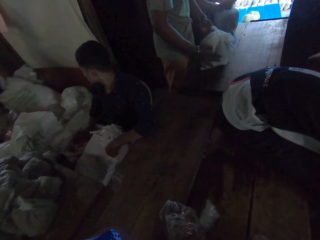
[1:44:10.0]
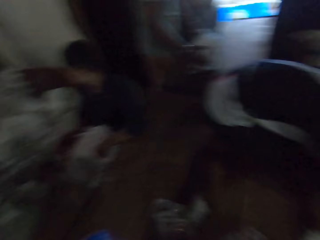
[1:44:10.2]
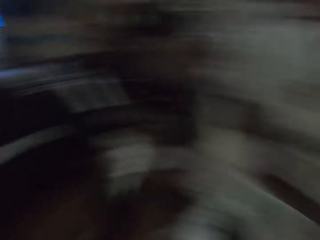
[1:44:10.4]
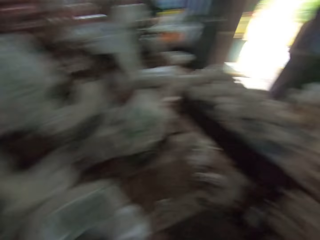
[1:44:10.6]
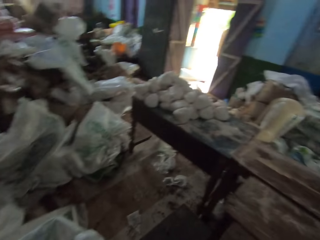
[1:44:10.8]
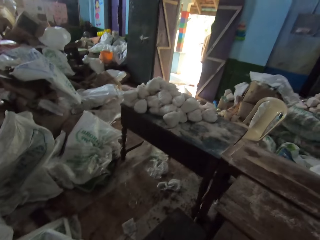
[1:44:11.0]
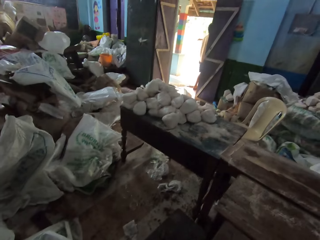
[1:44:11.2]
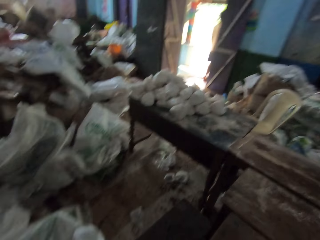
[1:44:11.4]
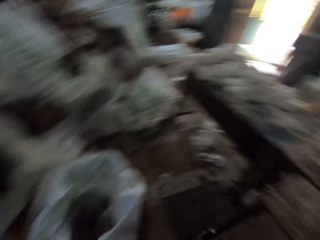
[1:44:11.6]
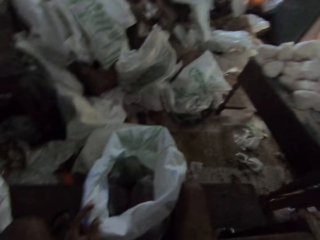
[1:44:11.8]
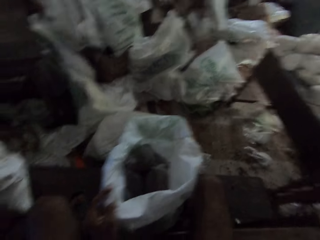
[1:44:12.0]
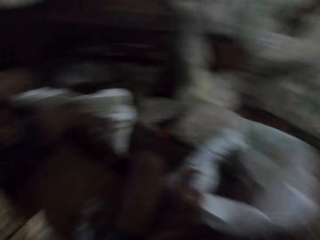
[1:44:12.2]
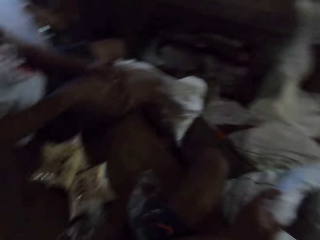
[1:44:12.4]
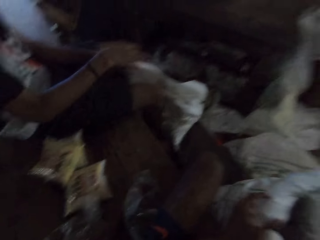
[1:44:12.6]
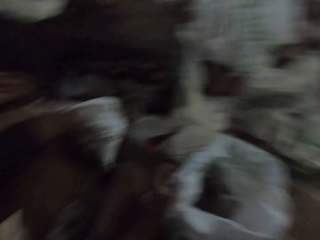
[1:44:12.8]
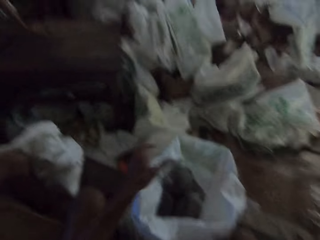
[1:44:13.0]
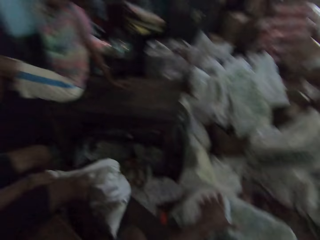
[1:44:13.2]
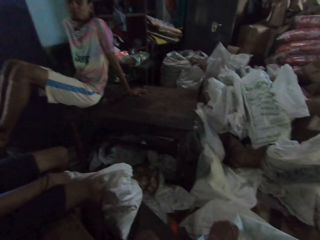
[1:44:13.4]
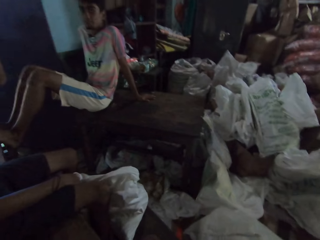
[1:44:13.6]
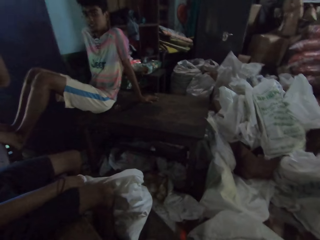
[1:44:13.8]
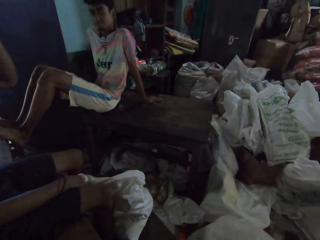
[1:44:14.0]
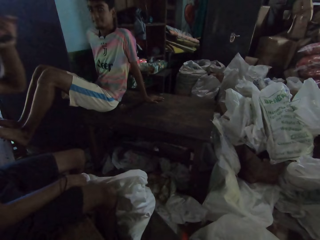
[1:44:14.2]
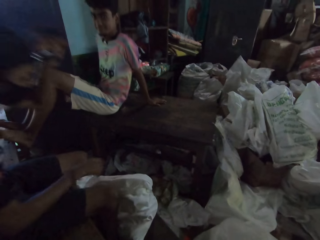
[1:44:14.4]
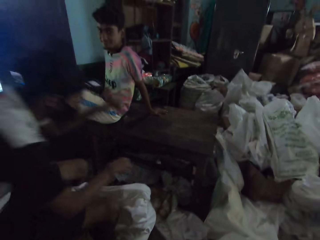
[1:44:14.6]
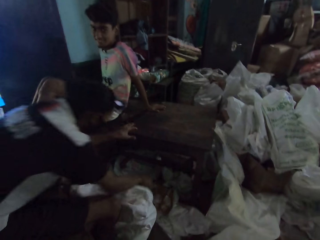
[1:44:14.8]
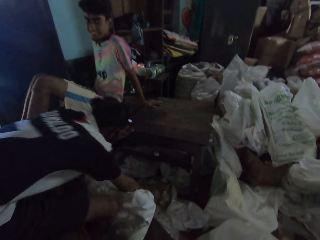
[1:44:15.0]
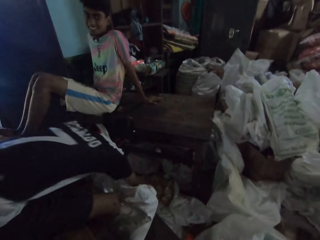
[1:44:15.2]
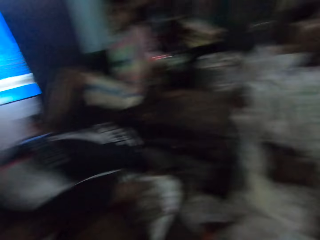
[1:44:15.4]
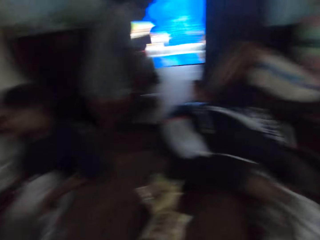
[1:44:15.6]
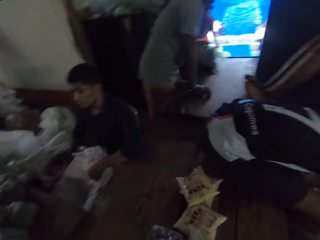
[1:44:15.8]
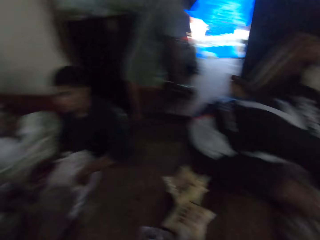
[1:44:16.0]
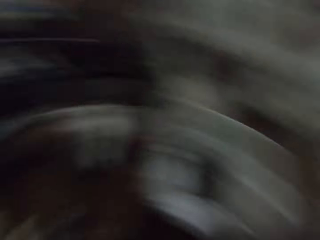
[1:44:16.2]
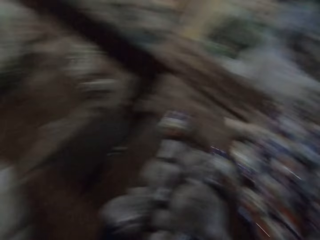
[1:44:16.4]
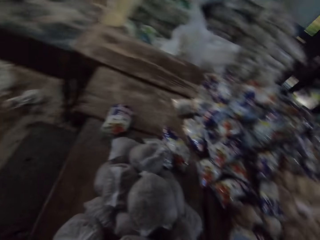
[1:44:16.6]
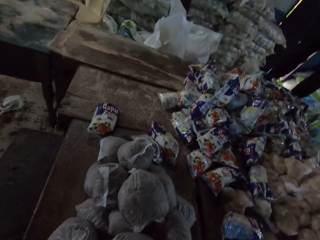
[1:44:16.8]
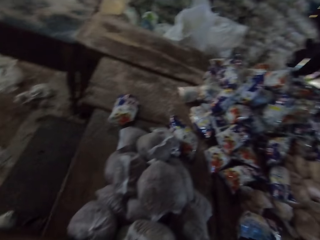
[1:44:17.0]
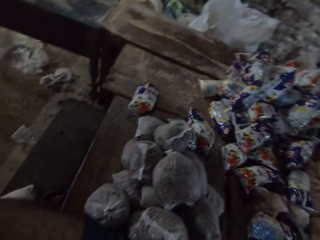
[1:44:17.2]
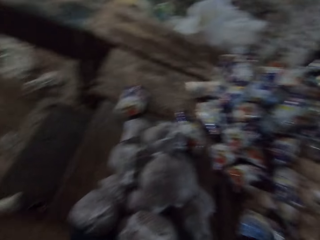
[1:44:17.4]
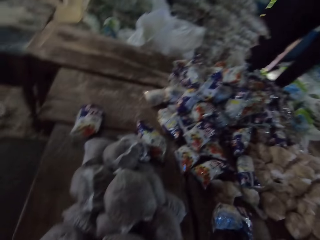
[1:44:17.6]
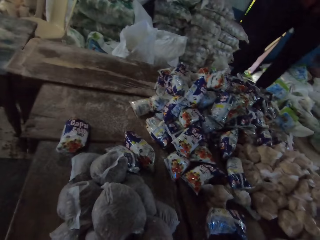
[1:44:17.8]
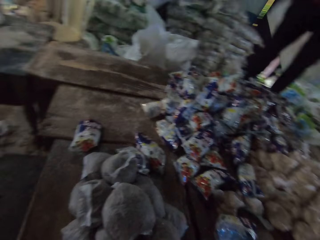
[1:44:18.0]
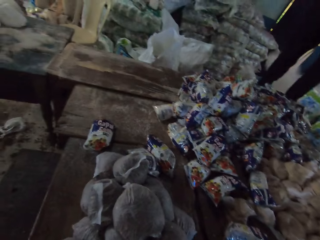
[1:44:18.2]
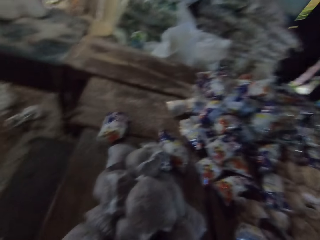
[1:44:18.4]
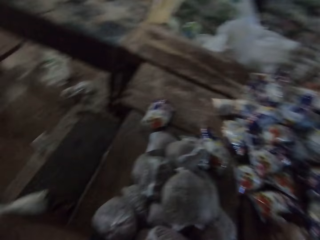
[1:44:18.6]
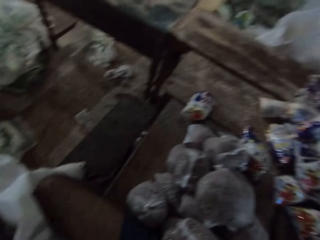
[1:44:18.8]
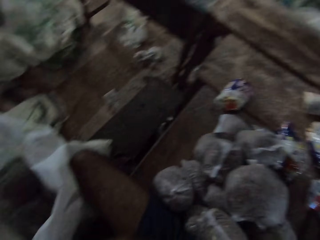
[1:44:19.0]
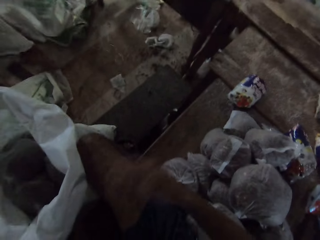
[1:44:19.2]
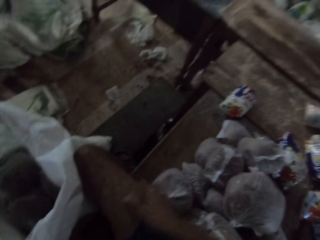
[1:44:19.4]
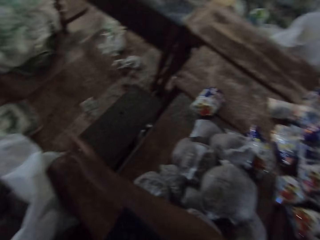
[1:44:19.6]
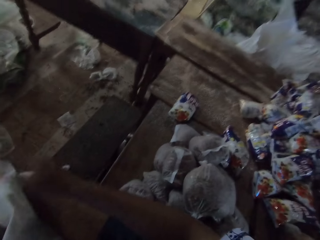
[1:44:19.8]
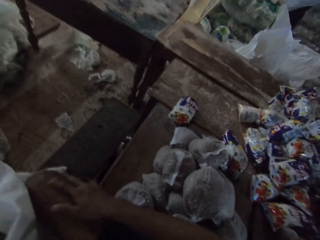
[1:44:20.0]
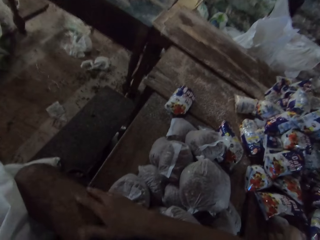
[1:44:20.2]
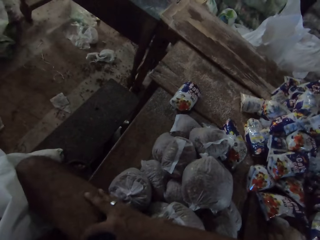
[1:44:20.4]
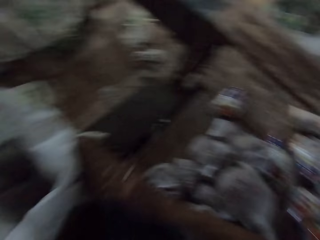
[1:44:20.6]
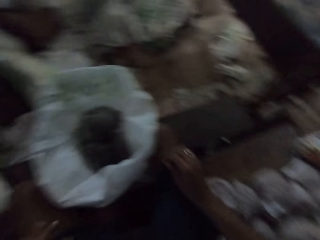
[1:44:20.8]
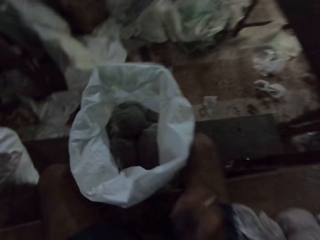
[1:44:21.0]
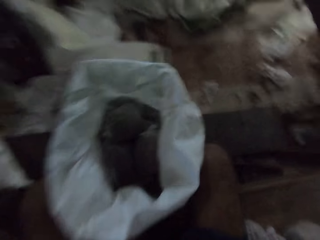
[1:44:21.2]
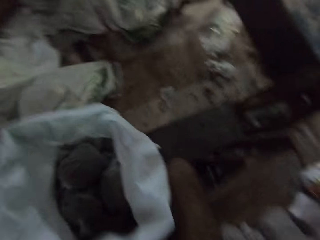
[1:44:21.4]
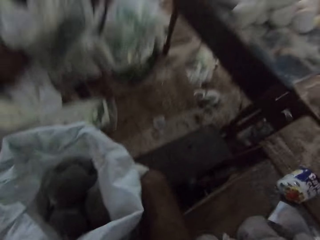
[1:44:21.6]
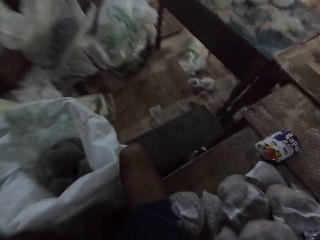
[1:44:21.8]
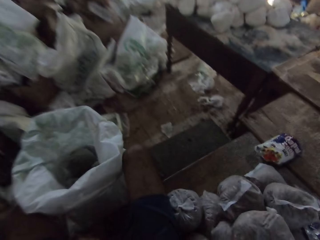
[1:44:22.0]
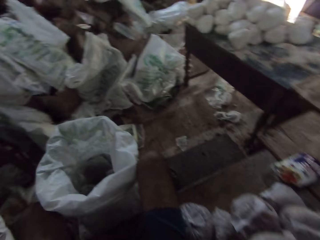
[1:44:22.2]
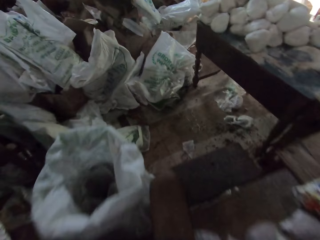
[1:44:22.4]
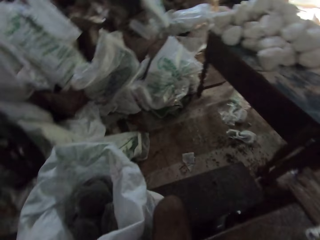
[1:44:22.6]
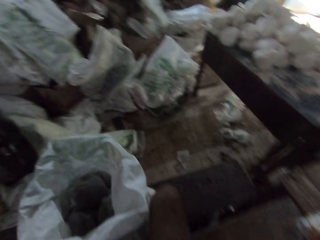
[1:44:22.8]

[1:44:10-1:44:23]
A man pushes a plastic bag on the table with both hands. The camera wearer turns around. They hold a sack. The man bends beside the table. The camera wearer turns around. They look at the packed food. They touch the right foot. They turn around.

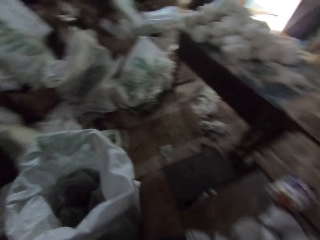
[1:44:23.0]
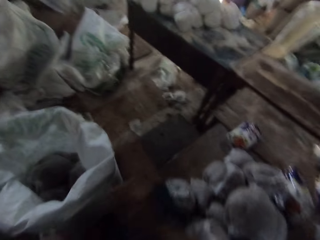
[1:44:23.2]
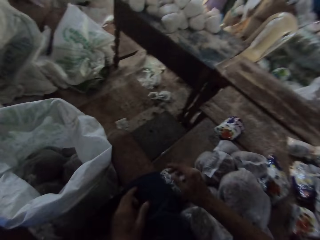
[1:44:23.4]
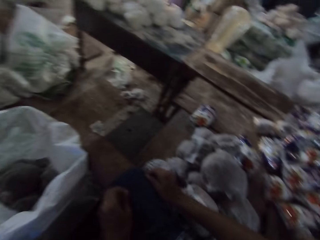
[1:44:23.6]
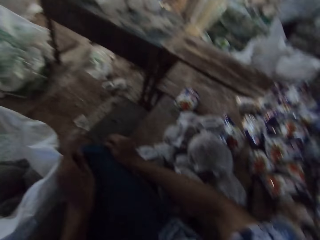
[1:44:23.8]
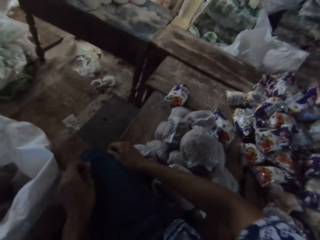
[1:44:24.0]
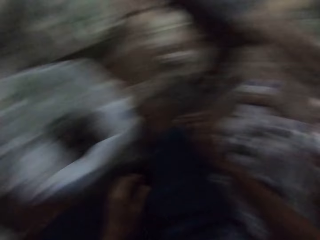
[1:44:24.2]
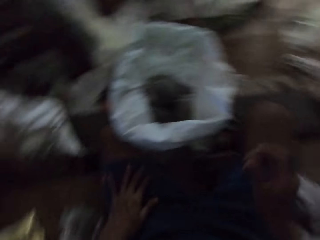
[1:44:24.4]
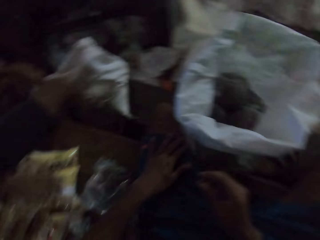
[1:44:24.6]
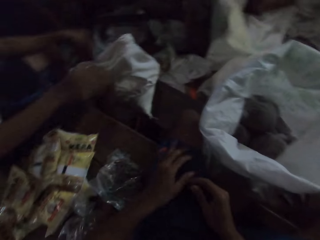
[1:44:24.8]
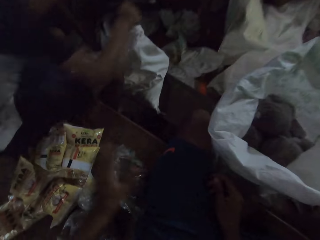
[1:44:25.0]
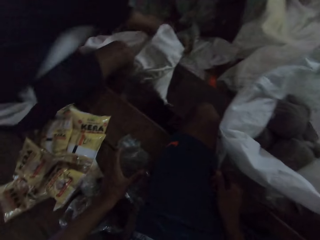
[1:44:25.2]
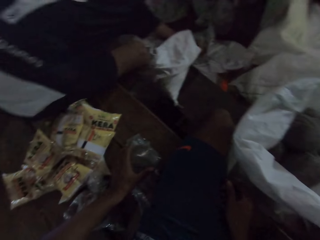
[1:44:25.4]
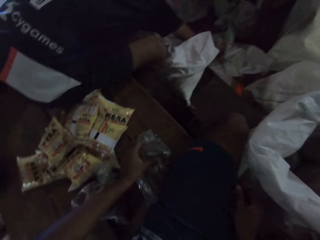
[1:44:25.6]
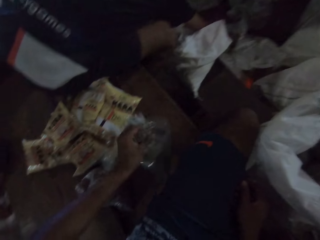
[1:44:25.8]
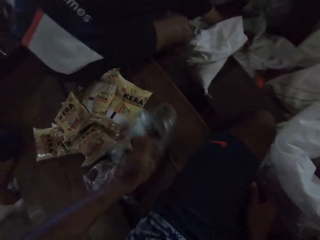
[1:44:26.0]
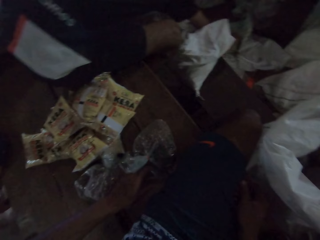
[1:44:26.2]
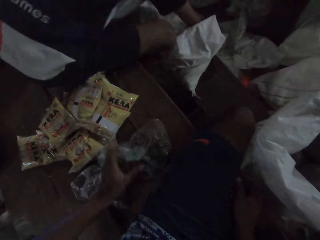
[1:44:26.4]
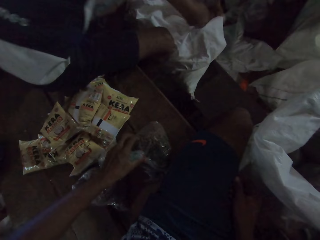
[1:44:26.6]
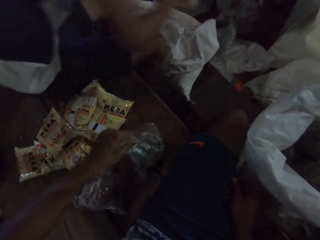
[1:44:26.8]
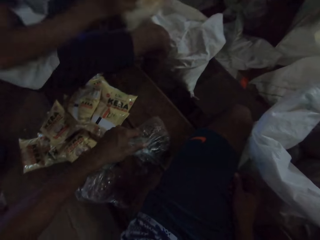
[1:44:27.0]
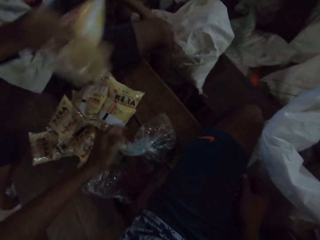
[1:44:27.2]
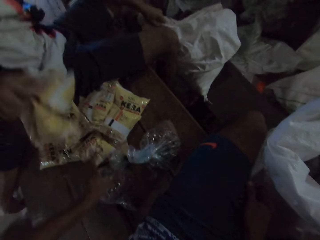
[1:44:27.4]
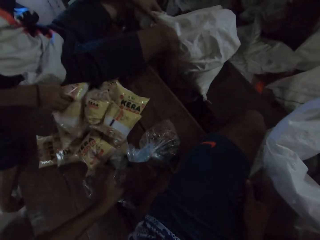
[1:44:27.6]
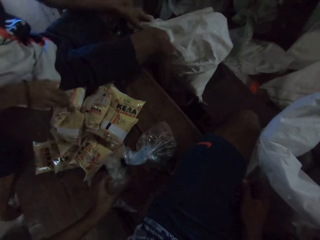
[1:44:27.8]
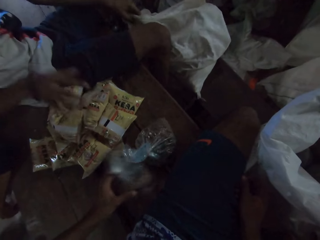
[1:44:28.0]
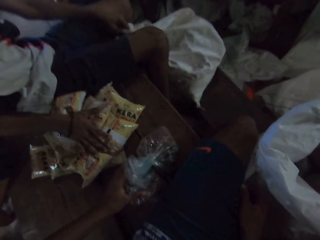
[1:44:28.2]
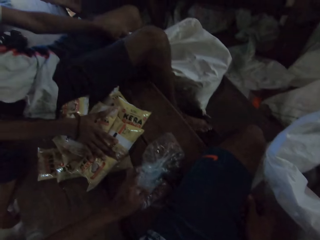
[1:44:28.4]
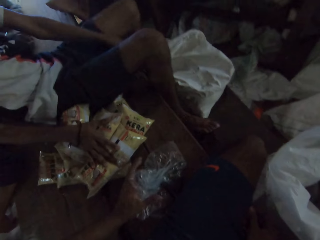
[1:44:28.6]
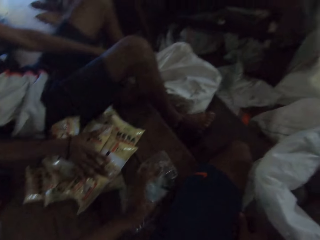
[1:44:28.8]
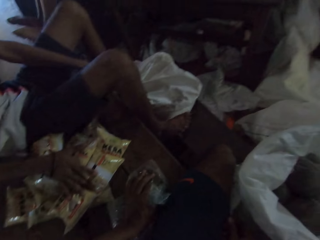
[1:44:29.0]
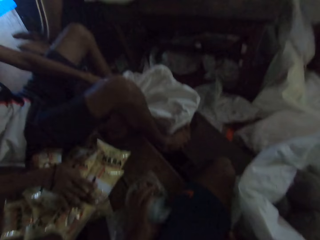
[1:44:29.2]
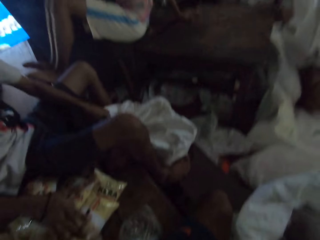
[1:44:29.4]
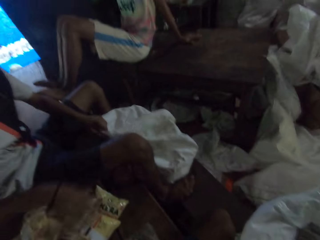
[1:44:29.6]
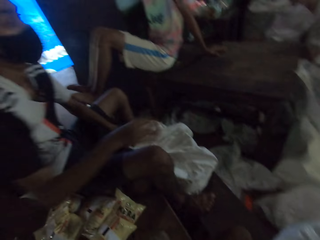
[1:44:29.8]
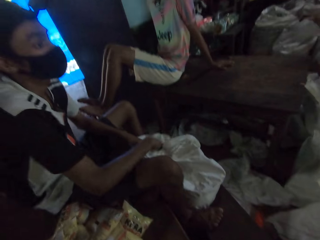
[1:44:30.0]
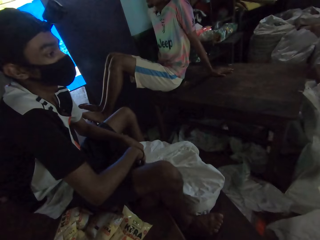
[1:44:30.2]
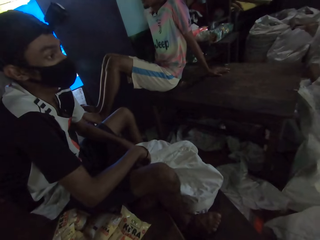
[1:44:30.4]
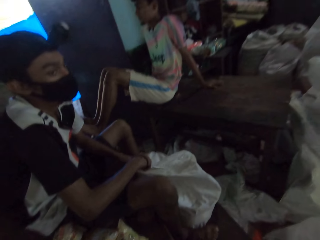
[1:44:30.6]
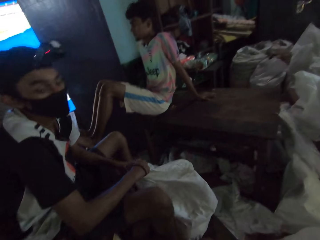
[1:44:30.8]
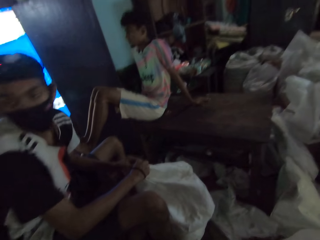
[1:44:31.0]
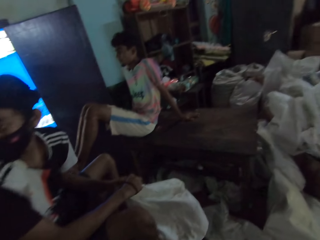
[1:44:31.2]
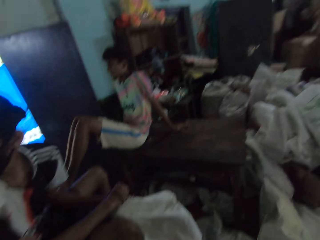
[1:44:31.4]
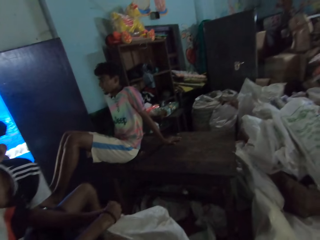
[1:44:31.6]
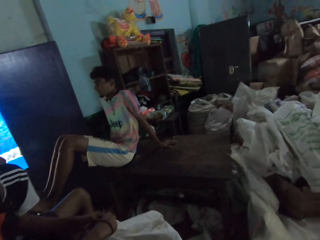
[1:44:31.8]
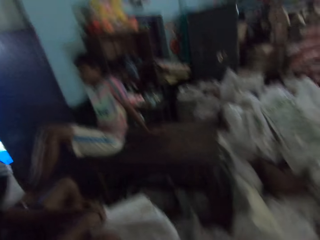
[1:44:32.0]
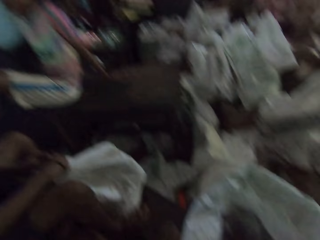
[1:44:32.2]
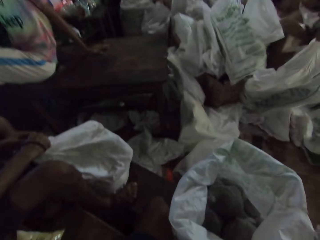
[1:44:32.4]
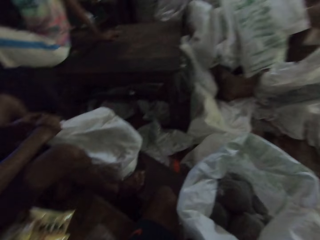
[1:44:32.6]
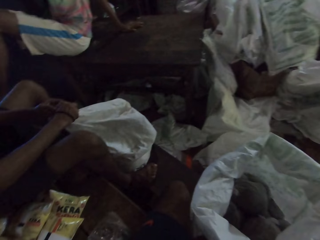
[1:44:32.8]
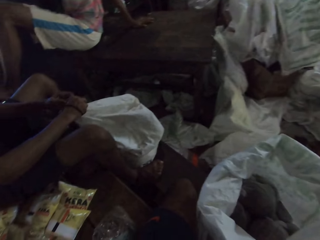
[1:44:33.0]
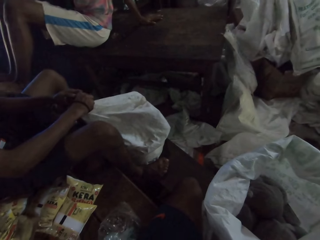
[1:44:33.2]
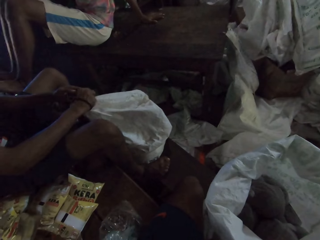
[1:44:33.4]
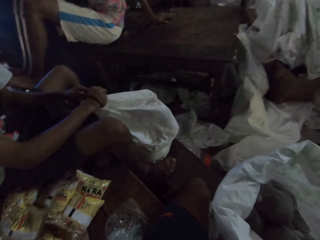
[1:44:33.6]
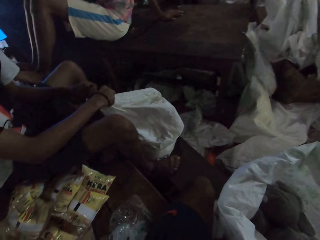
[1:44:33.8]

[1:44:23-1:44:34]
The camera wearer adjusts the short pants on the right foot. He turns around. He picks a plastic bag on the table with his left hand. He turns the plastic bag on the table. He drops the plastic bag on the table with his left hand. A man offloads sachet flour or packed food from a sack on the ground to the table with his right hand. The camera wearer picks the plastic bag on the table with his left hand. He holds the plastic bag. He holds the packed food on the table. The man holds the sack. The camera wearer looks around.
